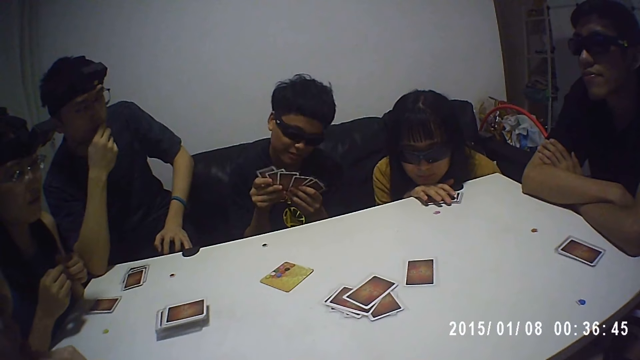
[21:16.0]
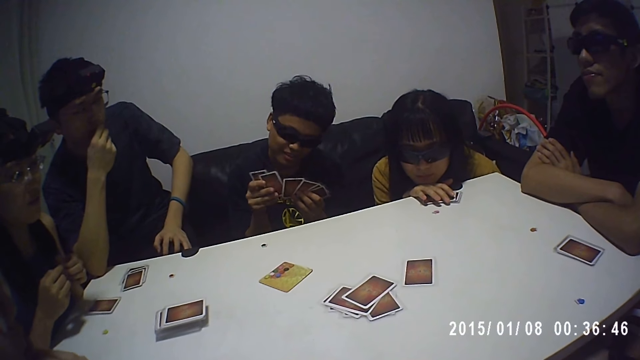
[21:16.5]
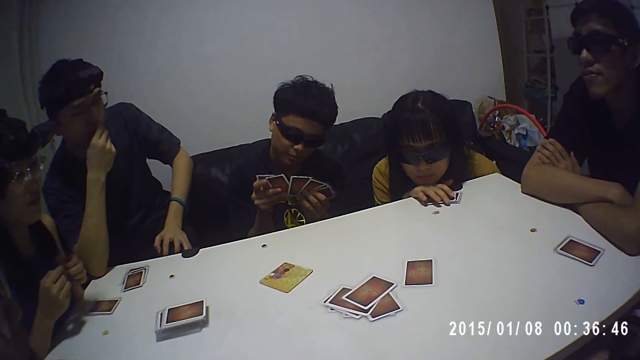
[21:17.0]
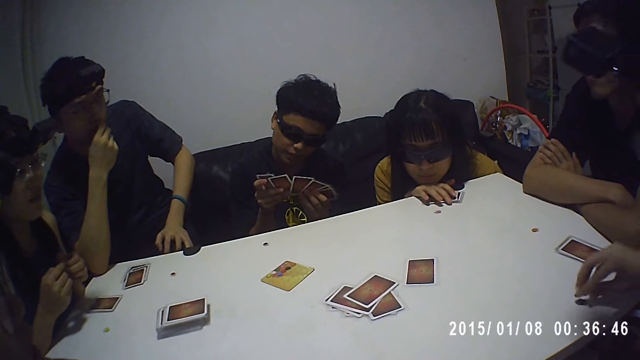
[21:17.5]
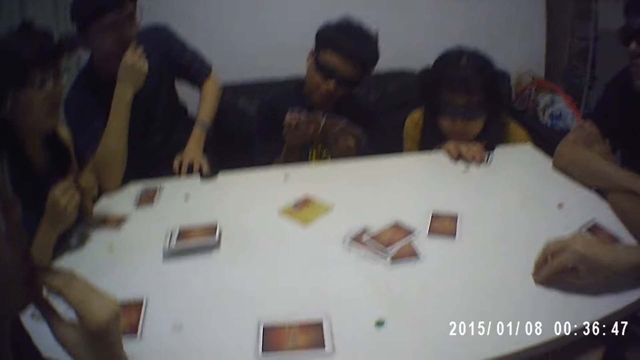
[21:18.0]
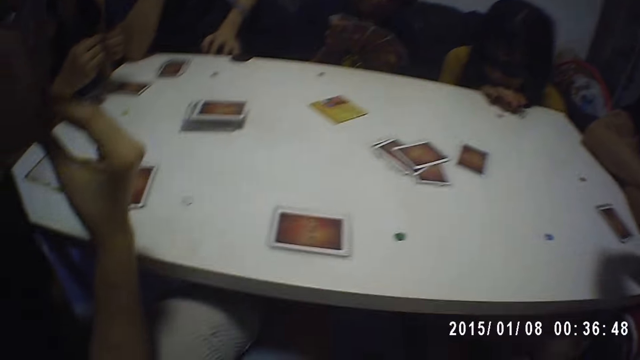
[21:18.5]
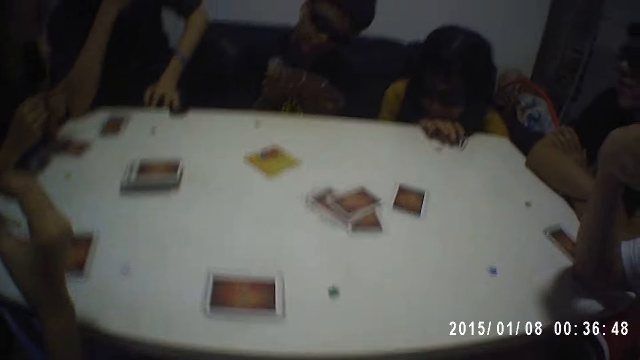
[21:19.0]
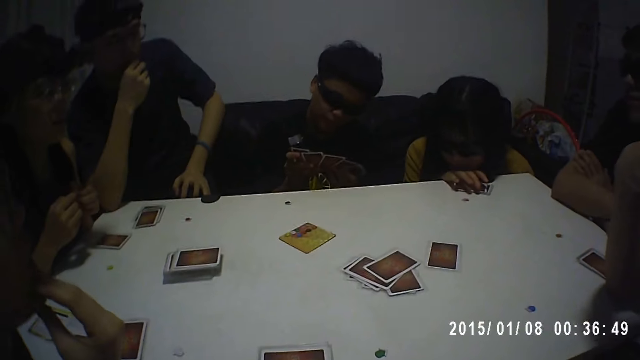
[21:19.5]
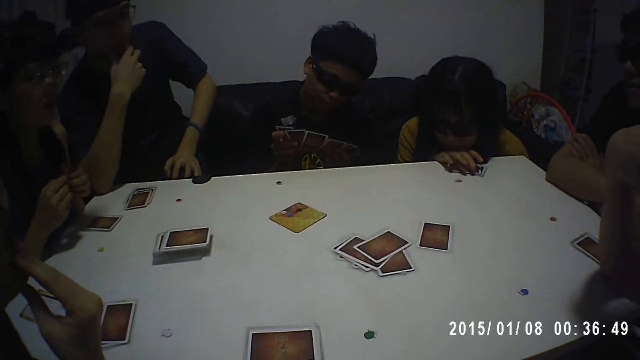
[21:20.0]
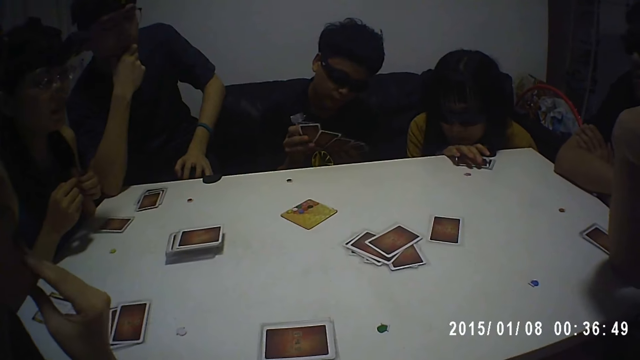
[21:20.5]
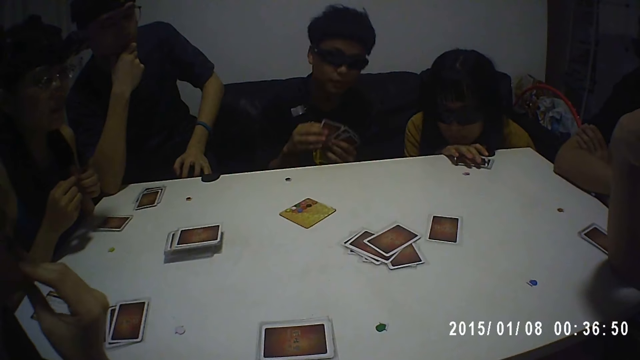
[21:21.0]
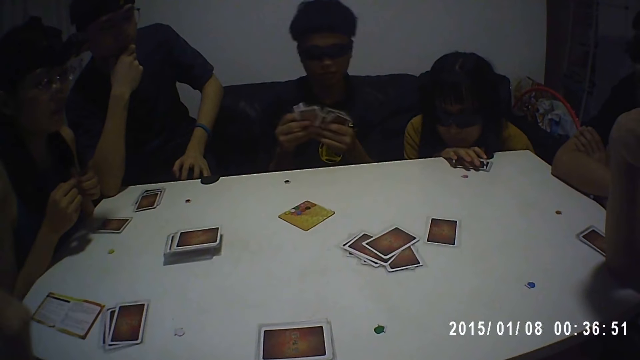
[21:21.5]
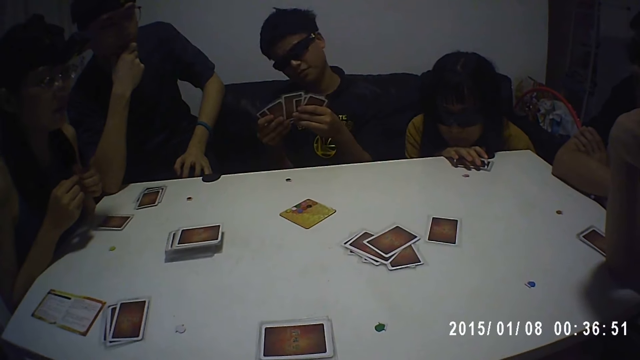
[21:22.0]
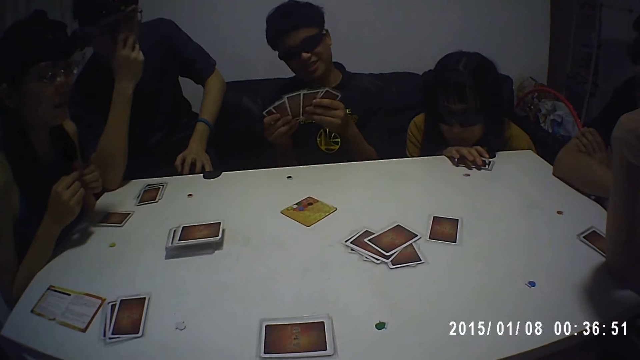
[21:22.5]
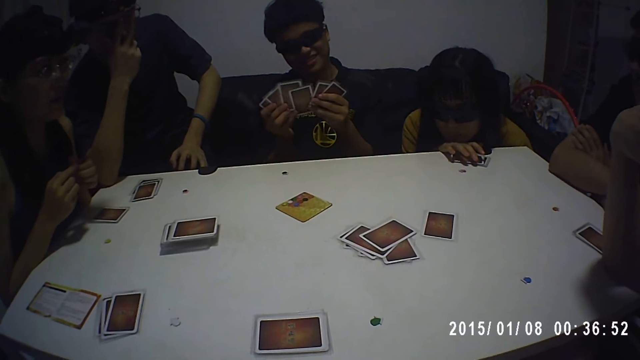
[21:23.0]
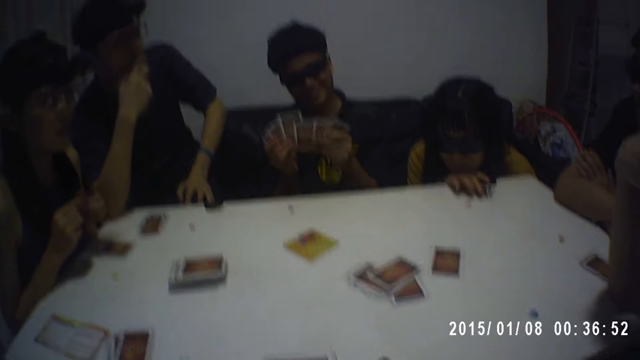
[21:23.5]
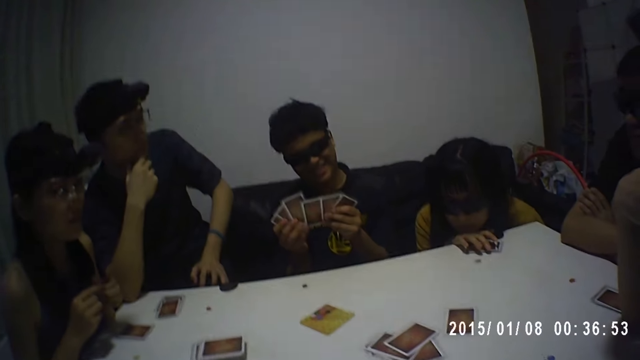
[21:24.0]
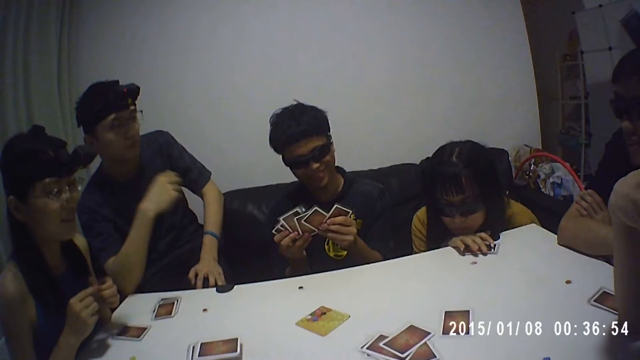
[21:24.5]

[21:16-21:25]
A person moves the piece of paper on the table. The camera wearer looks at the cards on the table.

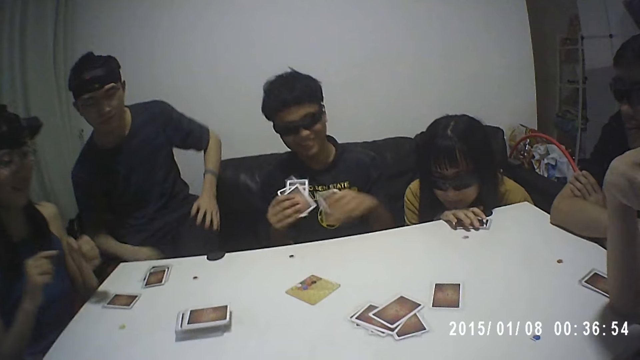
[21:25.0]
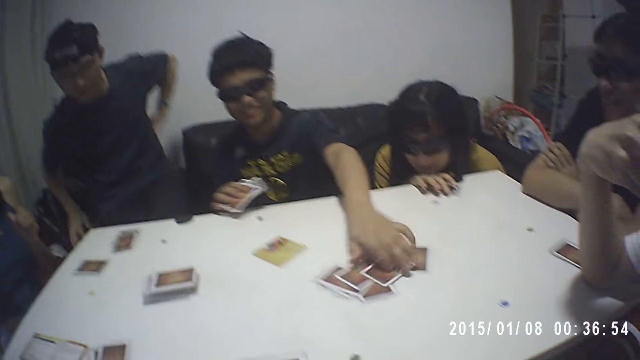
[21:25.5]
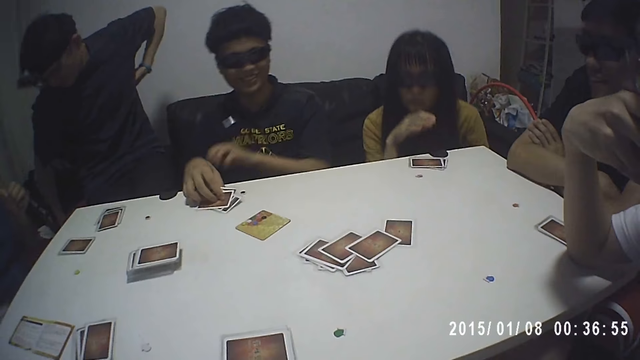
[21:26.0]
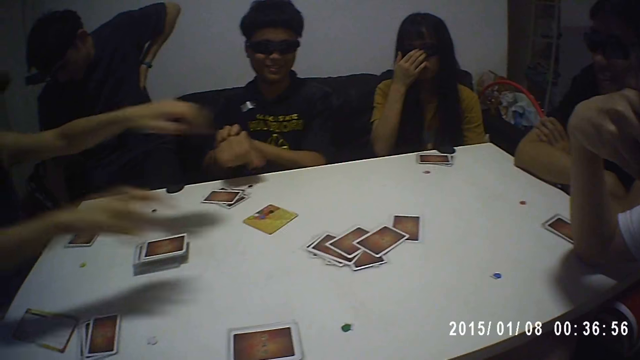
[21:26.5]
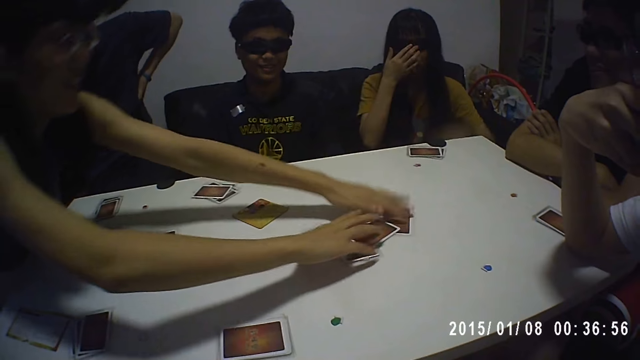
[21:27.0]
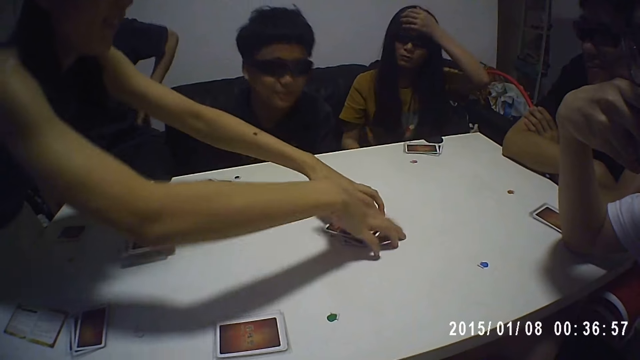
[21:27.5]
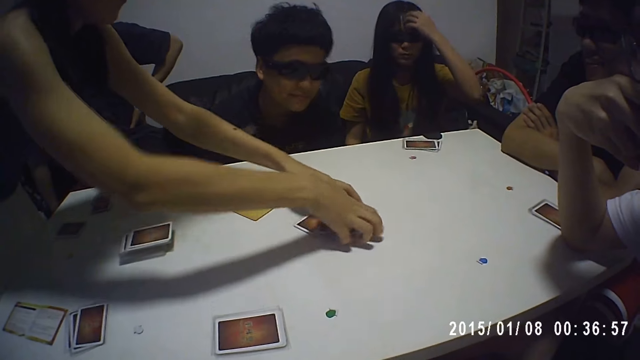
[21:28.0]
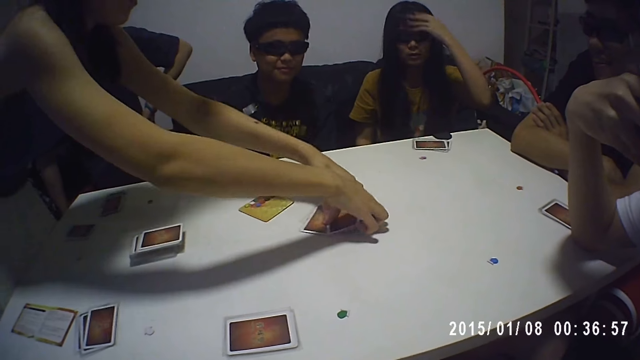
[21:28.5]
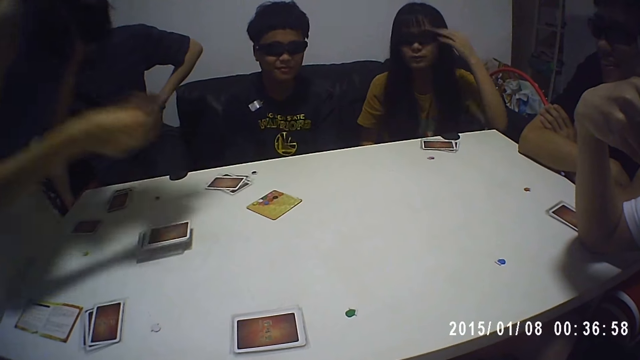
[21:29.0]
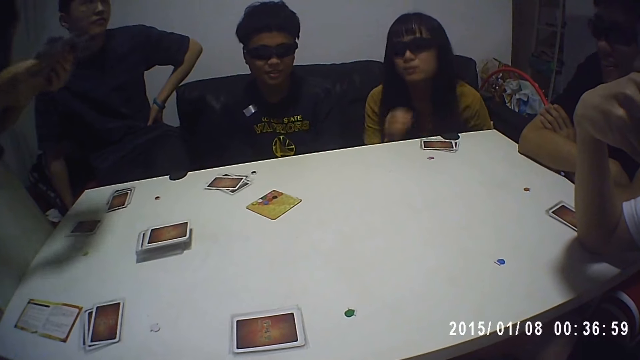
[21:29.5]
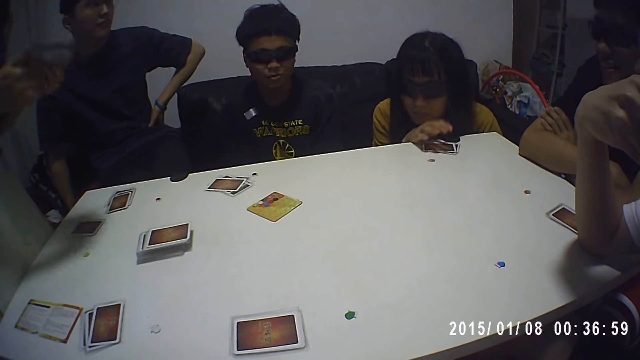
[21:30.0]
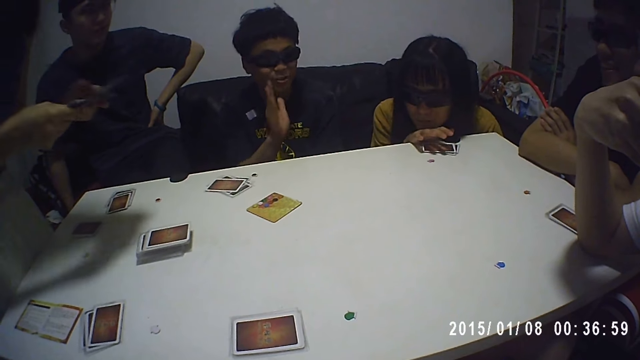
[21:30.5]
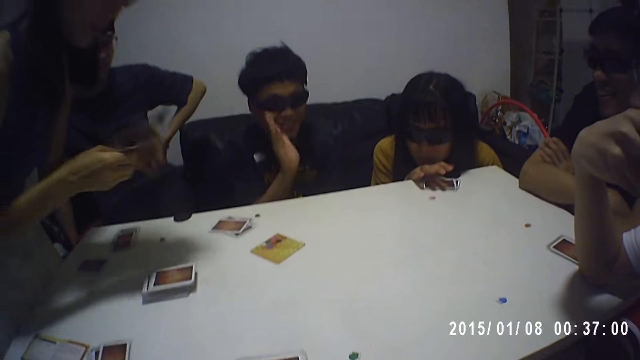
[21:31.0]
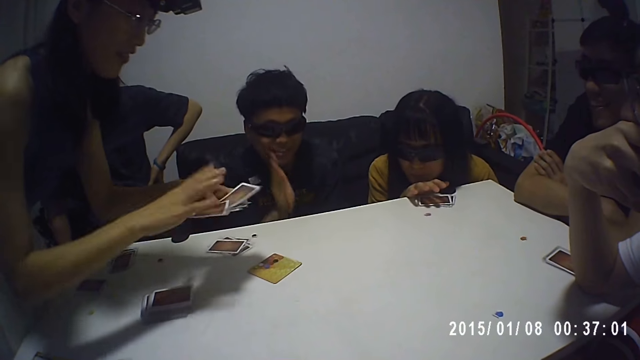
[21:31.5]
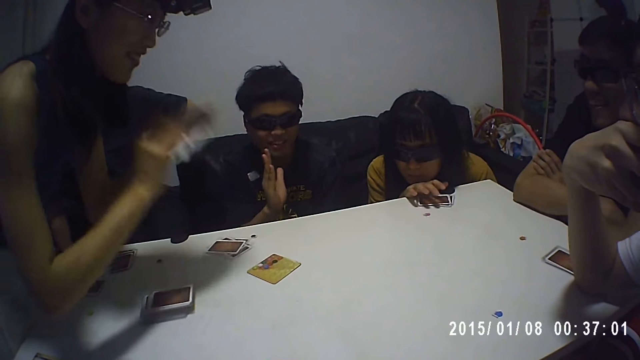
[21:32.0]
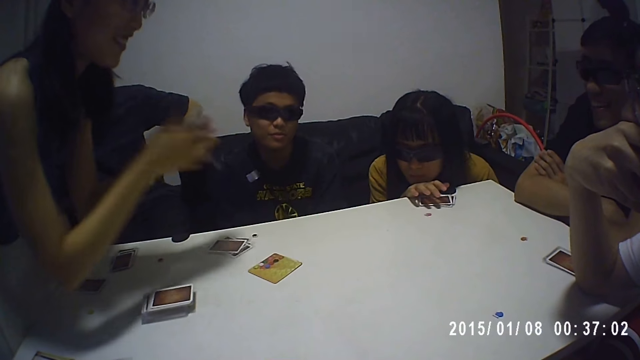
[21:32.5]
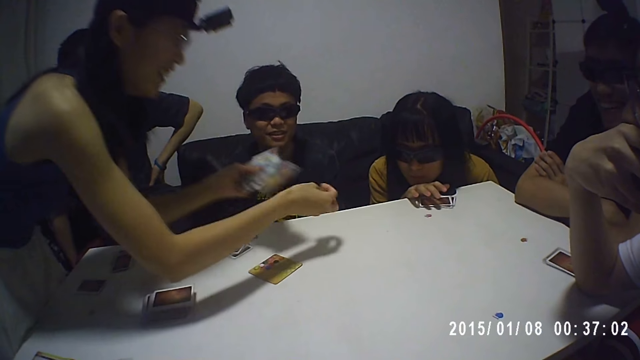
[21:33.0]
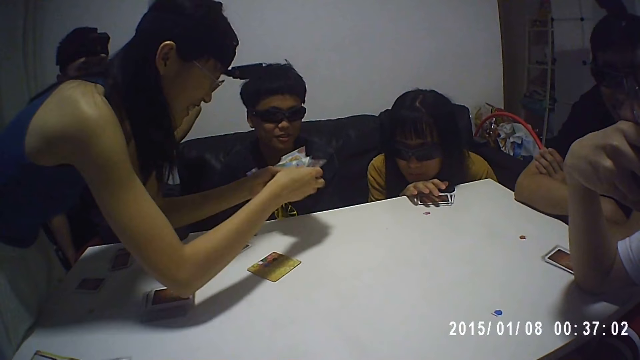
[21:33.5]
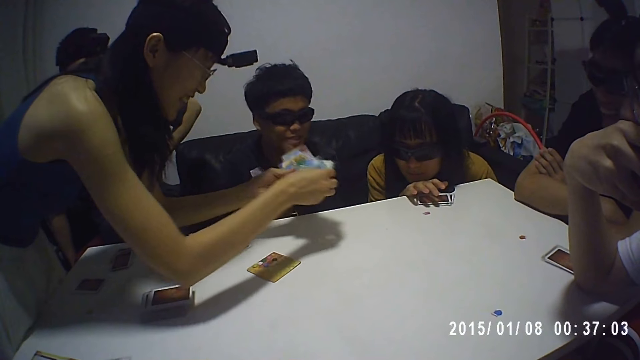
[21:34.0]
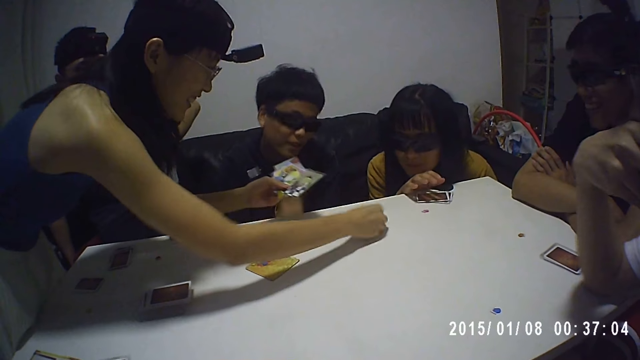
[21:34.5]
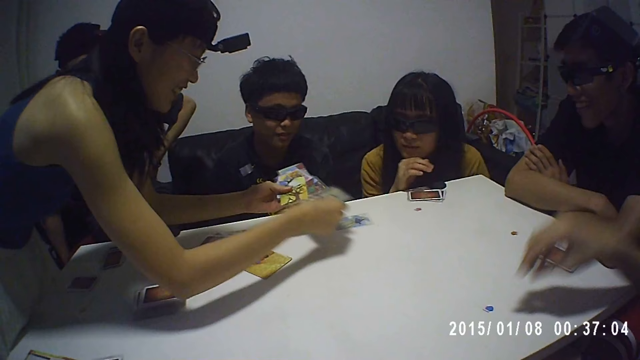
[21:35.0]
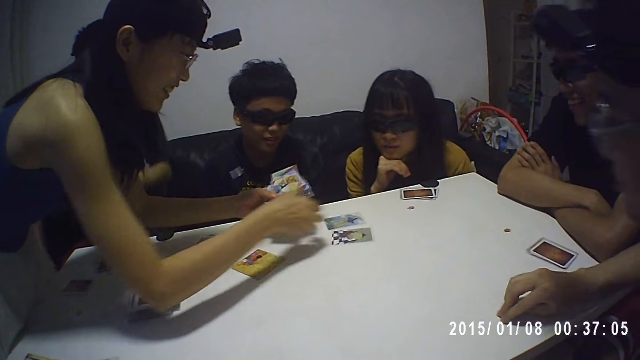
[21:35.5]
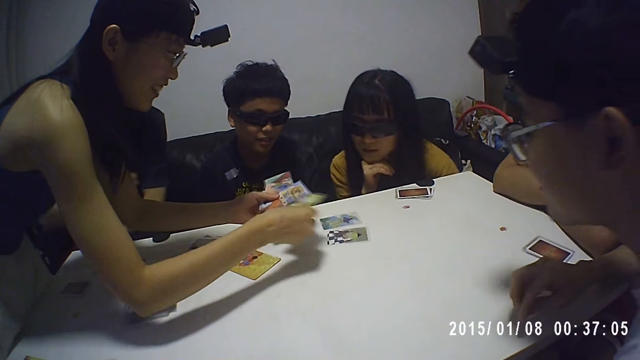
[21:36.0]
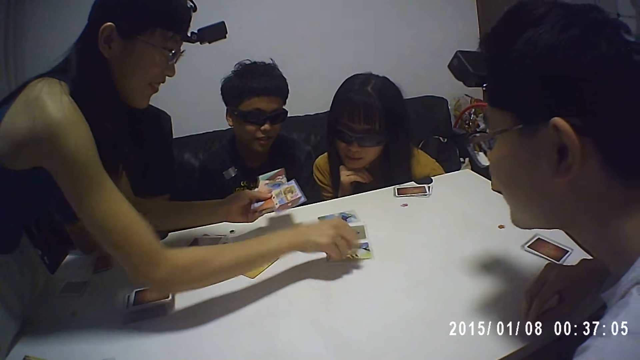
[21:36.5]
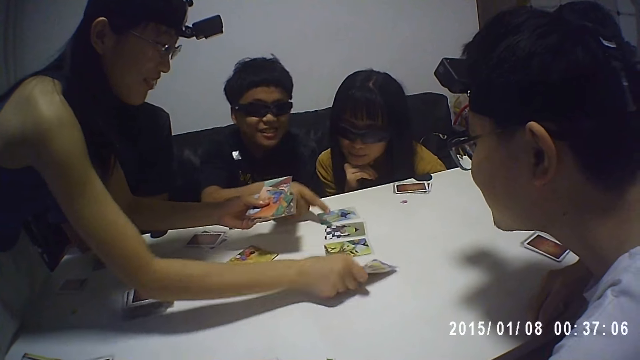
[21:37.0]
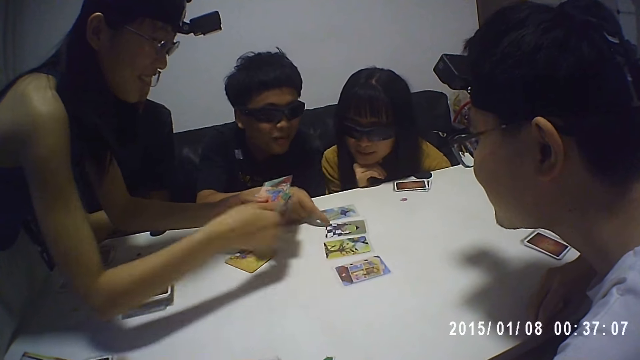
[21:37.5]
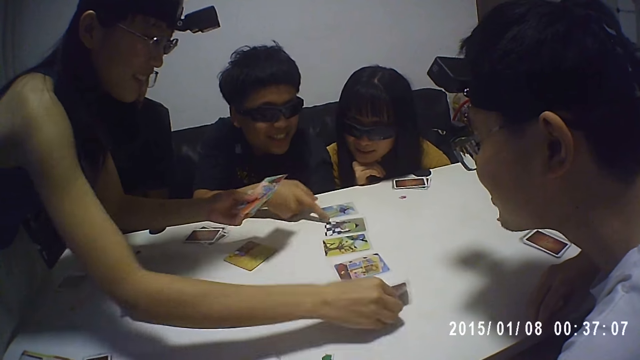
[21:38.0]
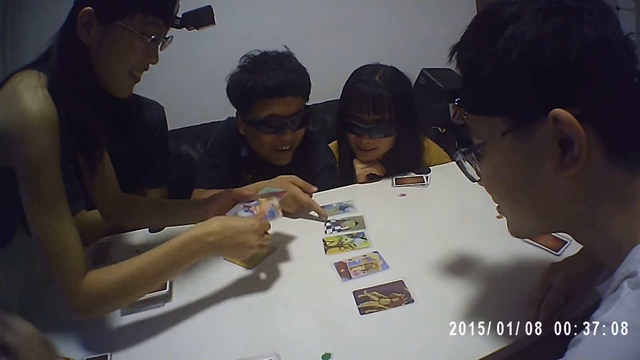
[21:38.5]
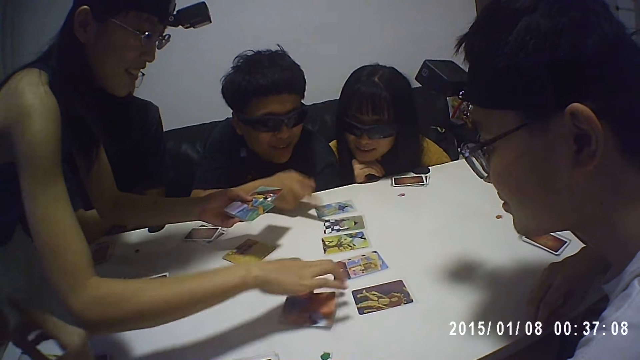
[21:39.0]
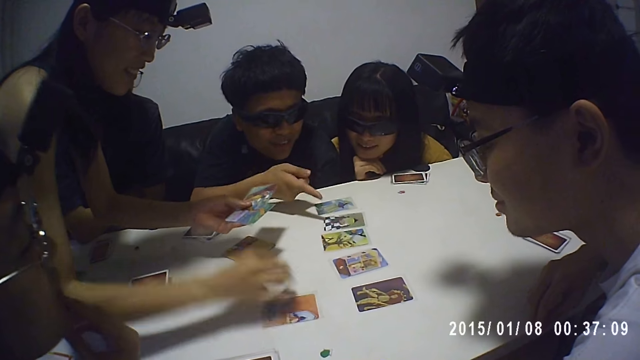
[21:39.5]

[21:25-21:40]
A man puts a card on the table. A person moves the cards on the table. The person picks the cards from the table. The person reshuffles the cards on the table. The person arranges the cards on the table. The man points at the card. The person arranges the cards on the table.
